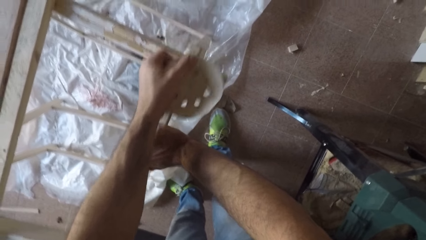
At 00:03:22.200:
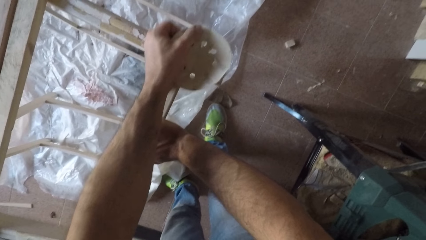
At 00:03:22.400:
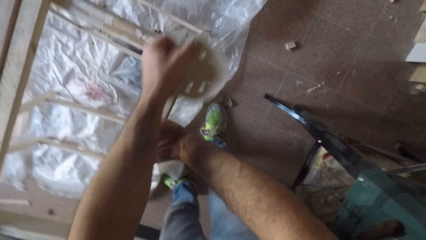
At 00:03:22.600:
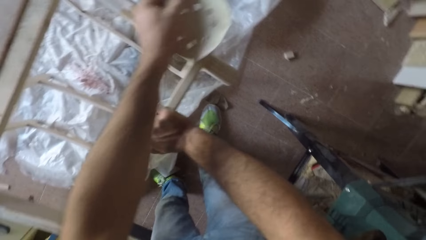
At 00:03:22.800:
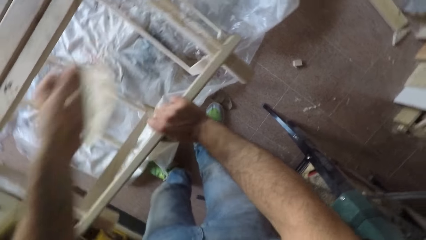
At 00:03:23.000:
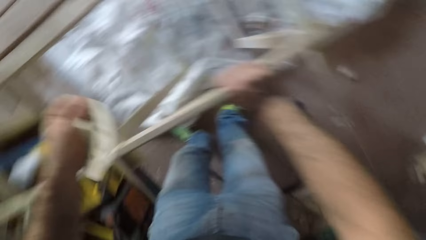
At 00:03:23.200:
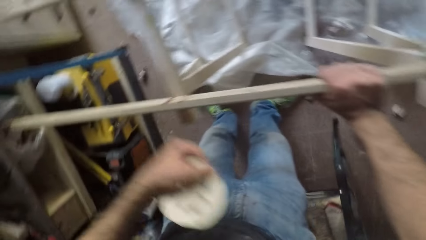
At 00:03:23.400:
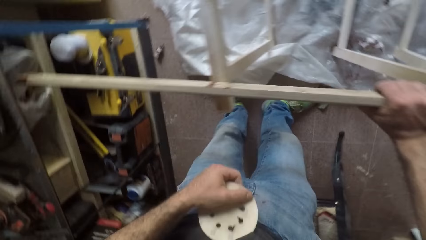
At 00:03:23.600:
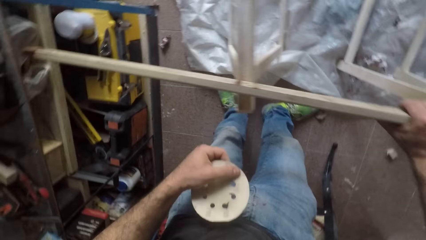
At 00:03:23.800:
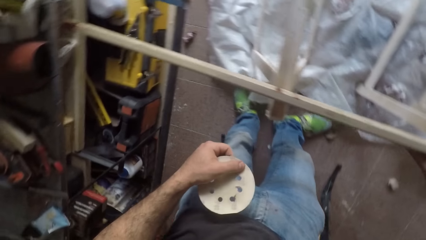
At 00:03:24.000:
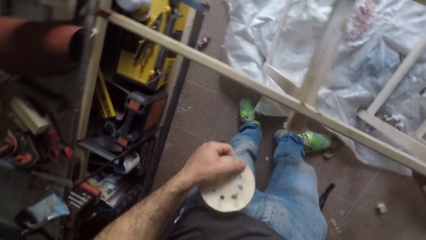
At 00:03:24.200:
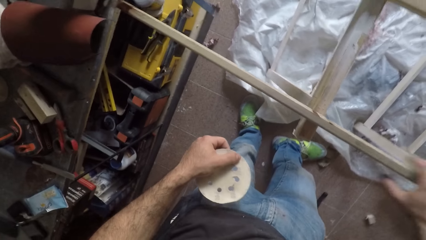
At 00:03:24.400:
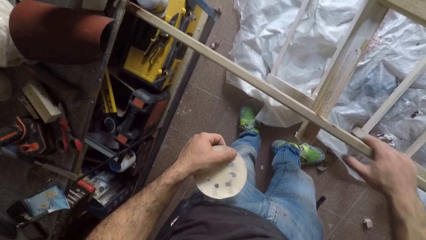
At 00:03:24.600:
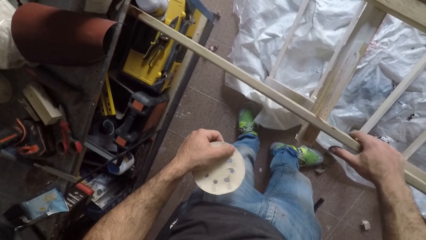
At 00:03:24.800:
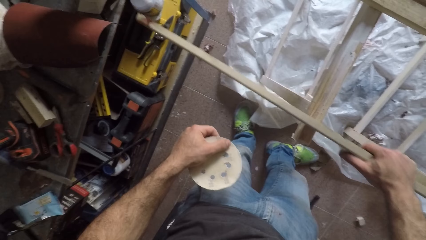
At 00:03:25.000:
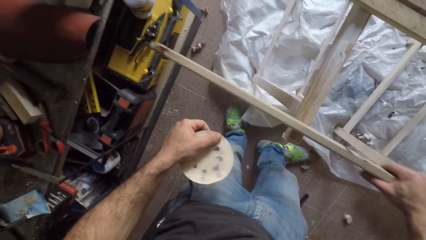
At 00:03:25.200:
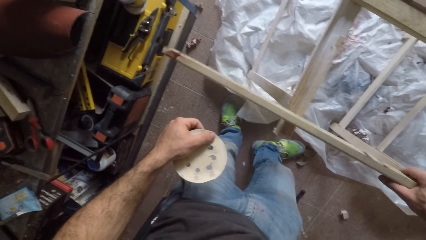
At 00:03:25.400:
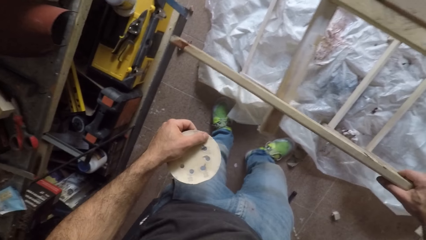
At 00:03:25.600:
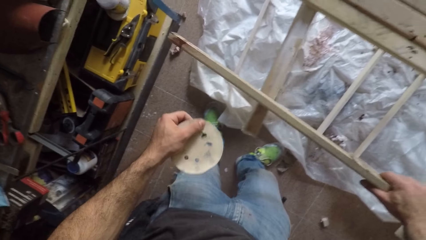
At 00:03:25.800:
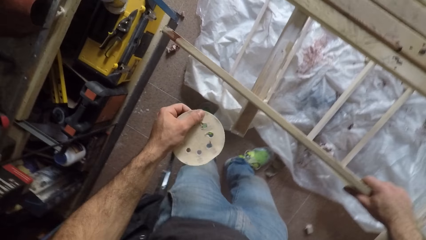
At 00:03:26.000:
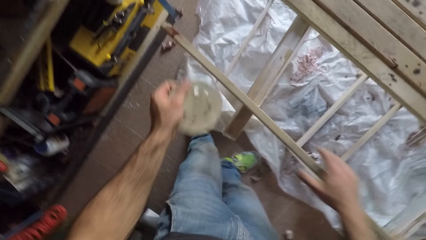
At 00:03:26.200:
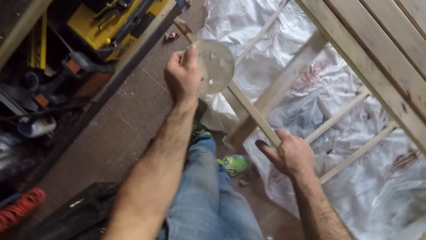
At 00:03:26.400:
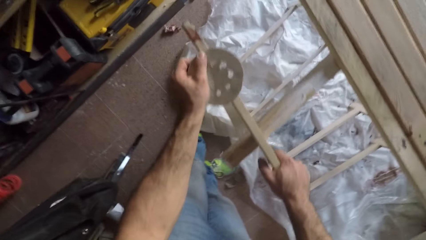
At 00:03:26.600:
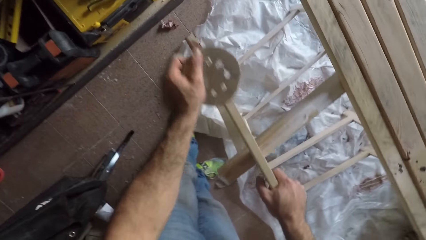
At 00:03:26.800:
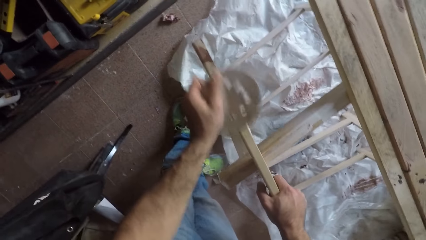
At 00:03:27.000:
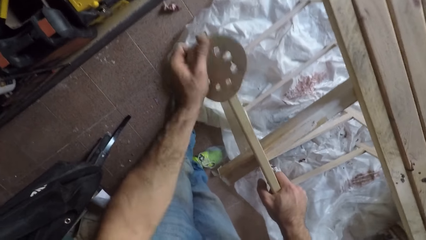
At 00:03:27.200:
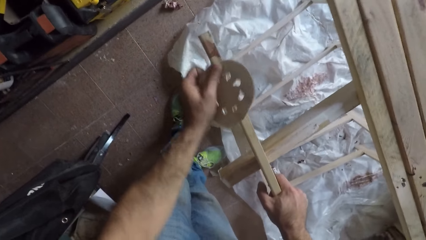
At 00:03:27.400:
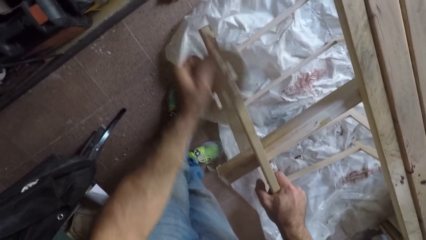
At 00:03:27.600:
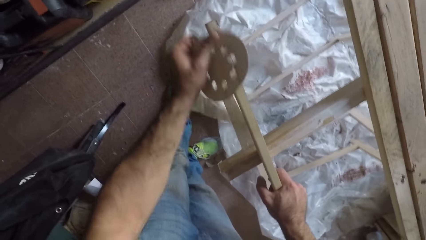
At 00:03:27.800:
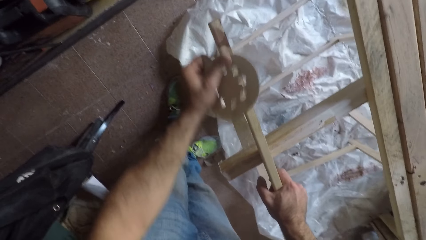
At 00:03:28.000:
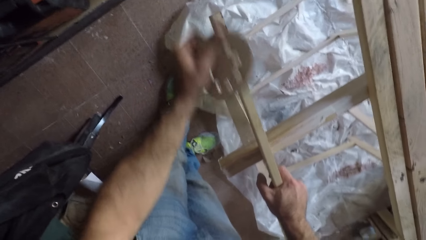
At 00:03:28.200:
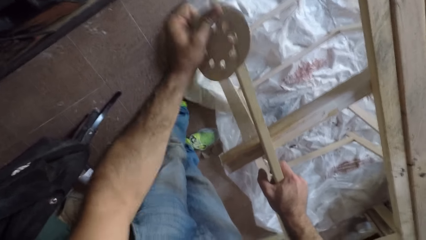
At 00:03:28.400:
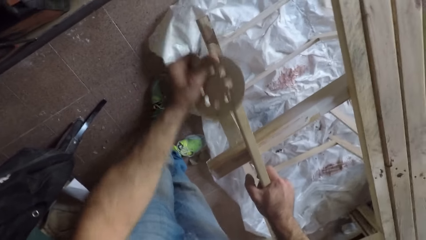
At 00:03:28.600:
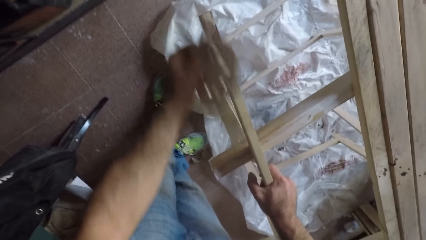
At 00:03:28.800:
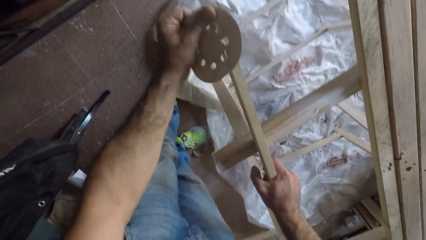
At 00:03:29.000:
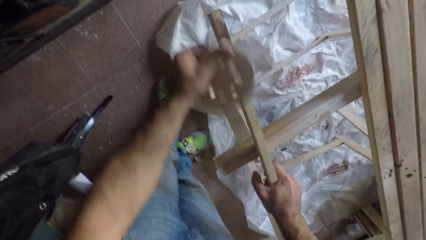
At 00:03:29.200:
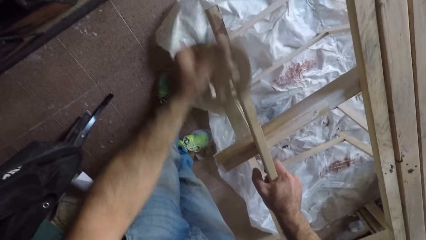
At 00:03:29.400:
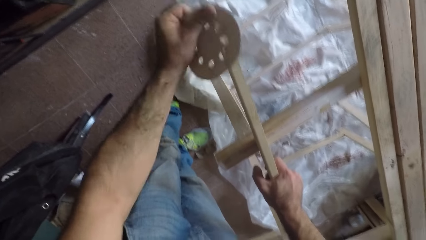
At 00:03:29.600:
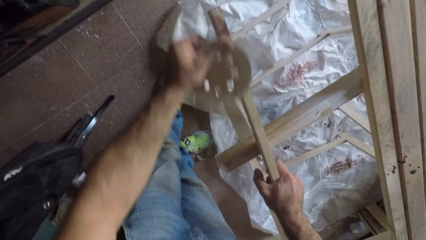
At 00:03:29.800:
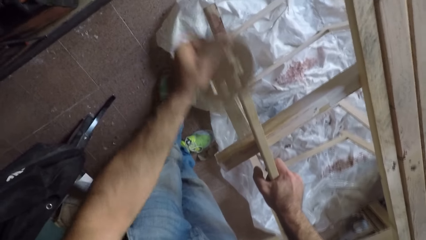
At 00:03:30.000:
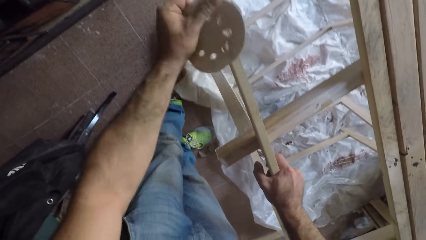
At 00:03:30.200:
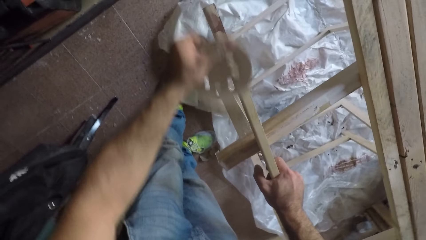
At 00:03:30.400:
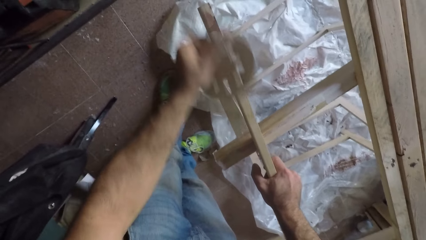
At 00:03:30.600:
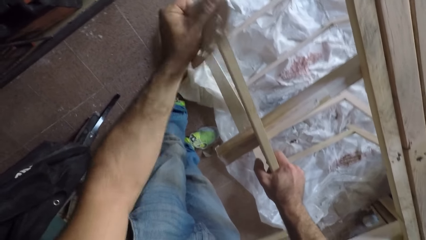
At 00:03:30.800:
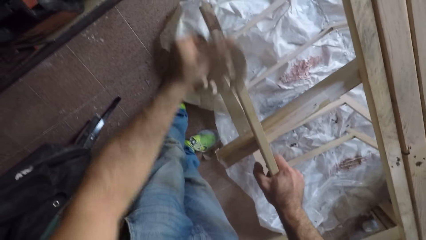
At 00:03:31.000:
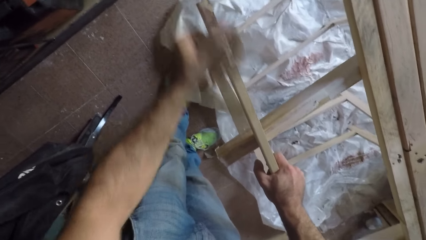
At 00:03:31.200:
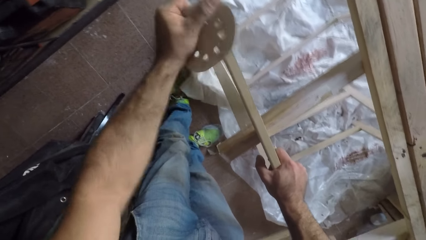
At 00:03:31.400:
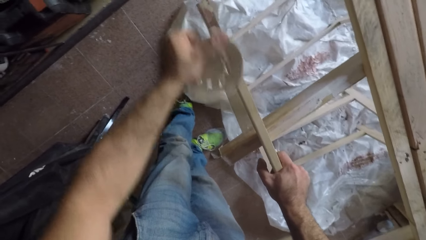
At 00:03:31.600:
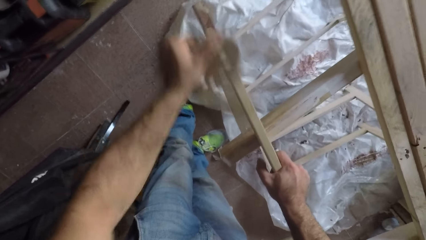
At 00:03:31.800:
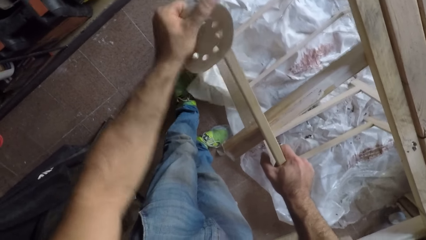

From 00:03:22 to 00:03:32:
The camera wearer withdraws the sandpaper from the wooden plank. He adjusts the wooden plank with his right hand. He holds the wooden plank with his right hand. He smoothens the wooden plank with the sandpaper.

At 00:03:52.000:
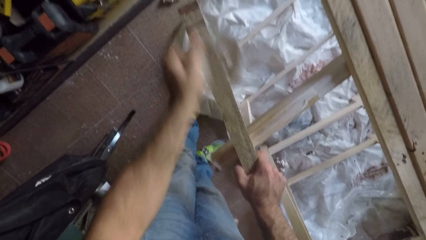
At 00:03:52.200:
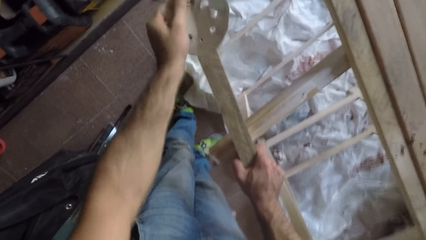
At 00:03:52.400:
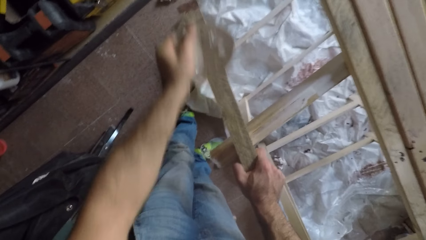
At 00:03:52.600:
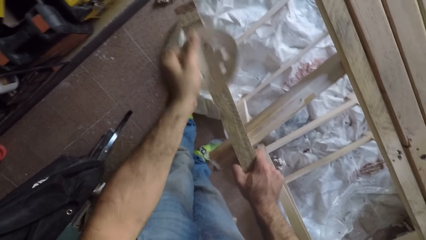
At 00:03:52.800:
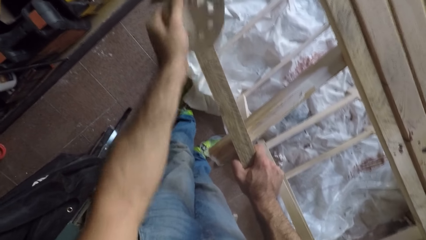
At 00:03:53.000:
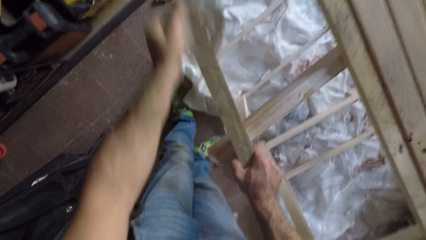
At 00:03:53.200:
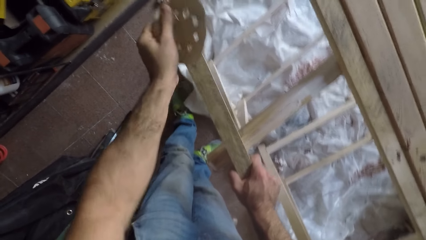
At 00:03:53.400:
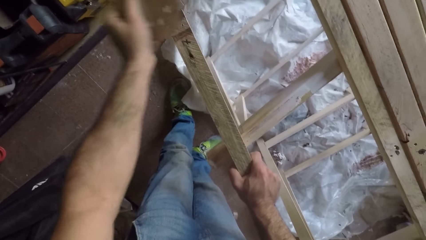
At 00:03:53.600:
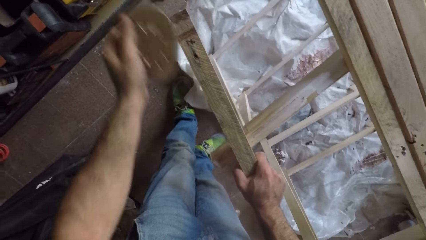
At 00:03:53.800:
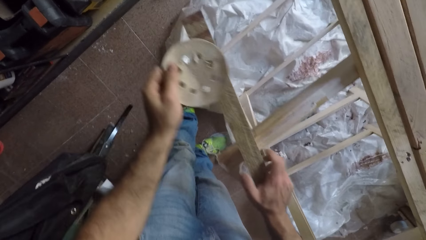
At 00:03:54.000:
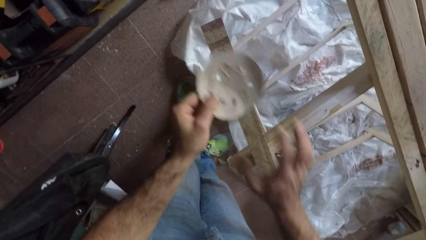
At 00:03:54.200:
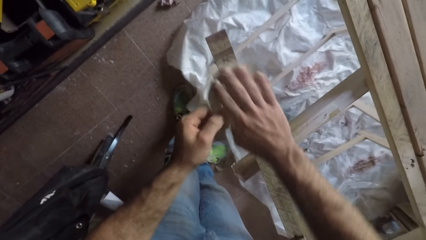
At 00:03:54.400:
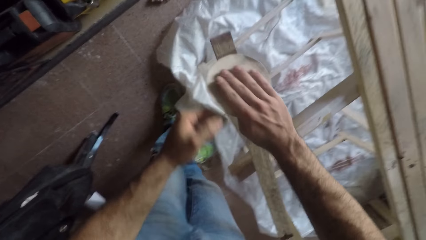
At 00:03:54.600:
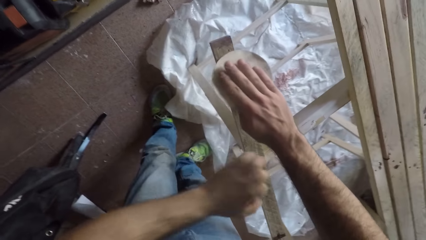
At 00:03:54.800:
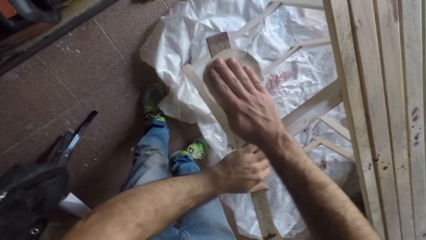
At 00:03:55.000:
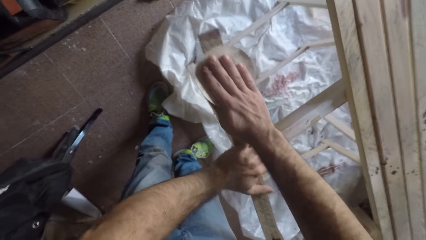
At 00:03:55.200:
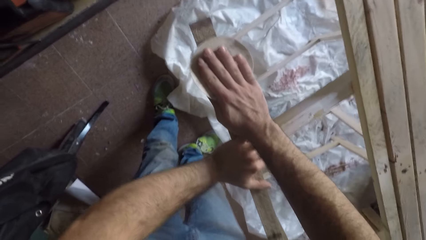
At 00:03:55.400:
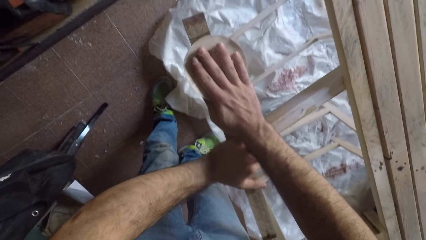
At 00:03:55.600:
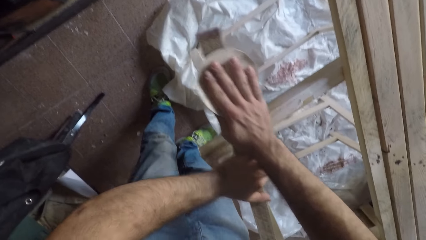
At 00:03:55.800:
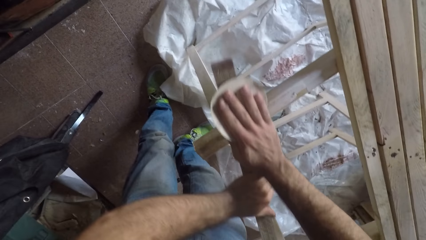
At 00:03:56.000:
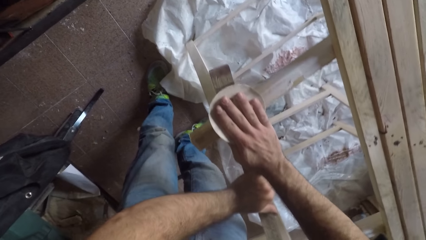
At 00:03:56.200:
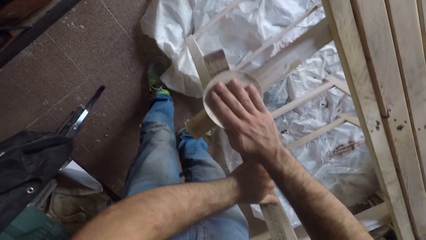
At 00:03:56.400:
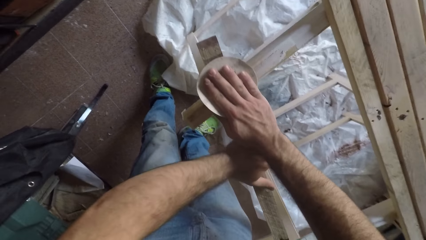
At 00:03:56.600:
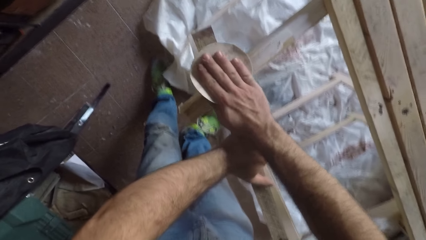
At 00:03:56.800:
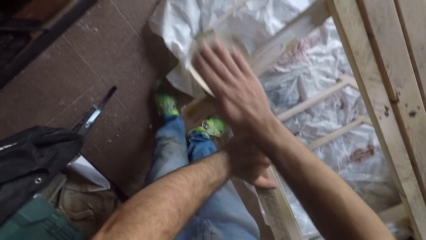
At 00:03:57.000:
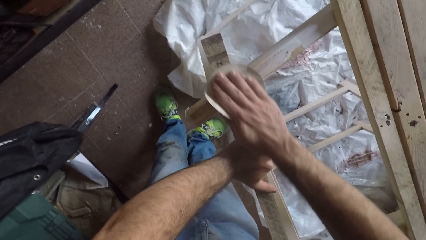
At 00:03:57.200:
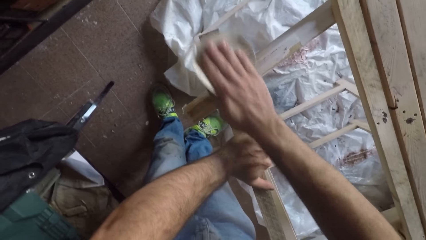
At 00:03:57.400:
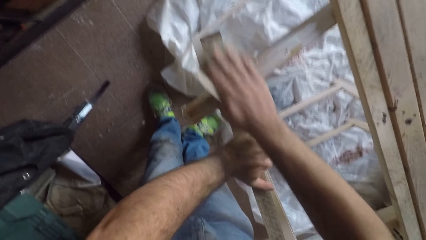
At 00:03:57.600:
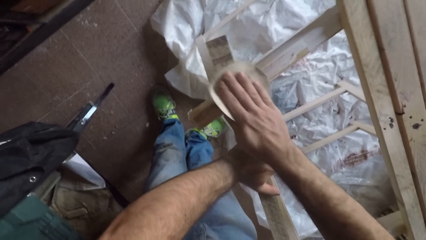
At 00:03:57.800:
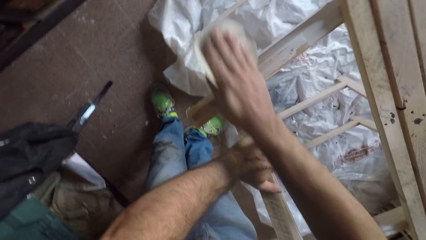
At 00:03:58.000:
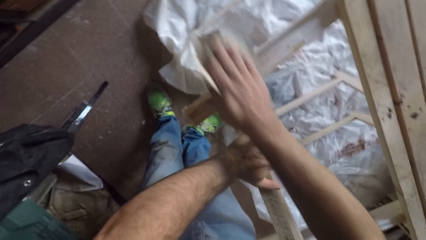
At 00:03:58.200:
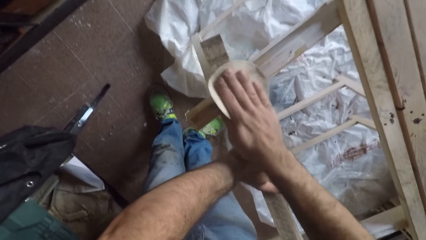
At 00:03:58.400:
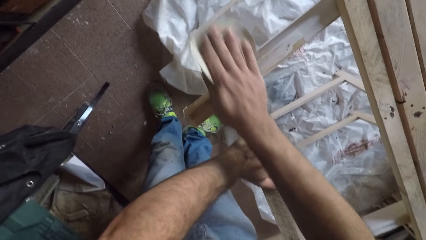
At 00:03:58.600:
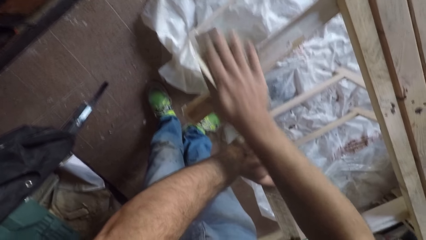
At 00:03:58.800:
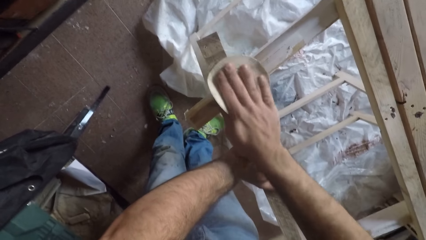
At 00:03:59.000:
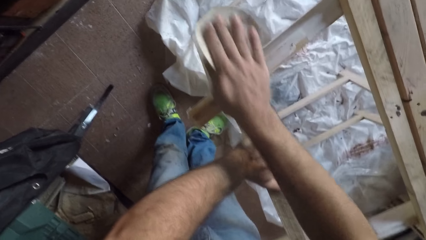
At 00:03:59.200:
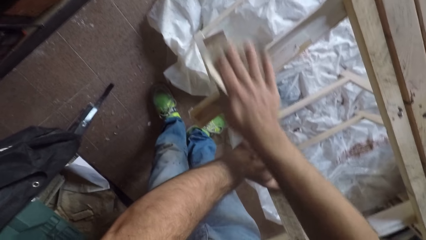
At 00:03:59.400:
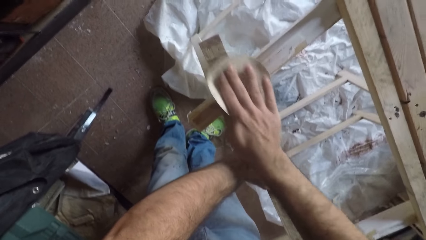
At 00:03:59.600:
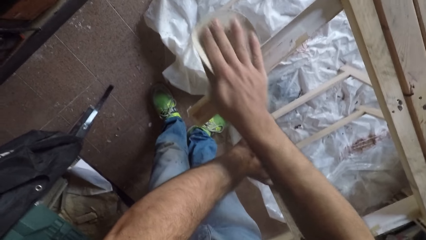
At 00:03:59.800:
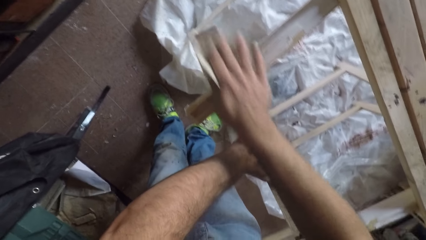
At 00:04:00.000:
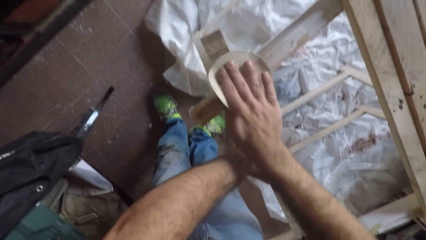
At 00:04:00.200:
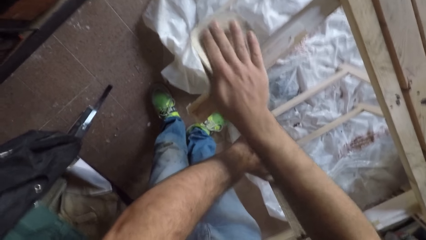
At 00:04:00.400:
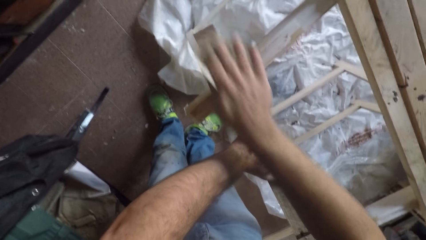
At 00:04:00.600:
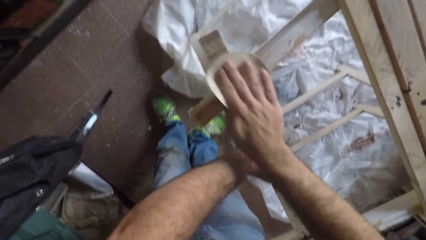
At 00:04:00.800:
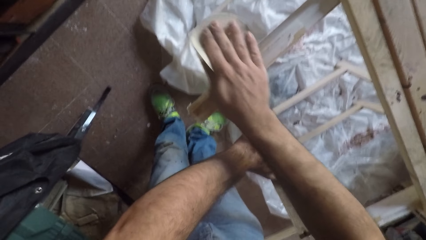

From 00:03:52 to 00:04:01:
The camera wearer withdraws the sandpaper from the wooden plank. He passes the sandpaper from his left hand to his right hand. He holds the wooden plank with his left hand. He adjusts the wooden plank with his left hand. He smoothens the wooden plank with the sandpaper.
